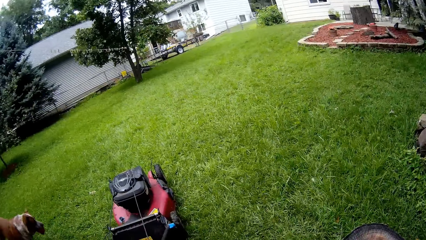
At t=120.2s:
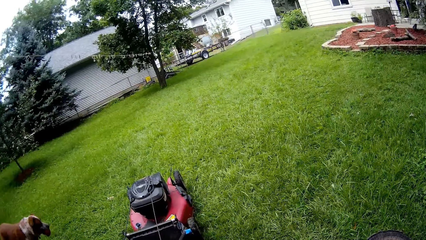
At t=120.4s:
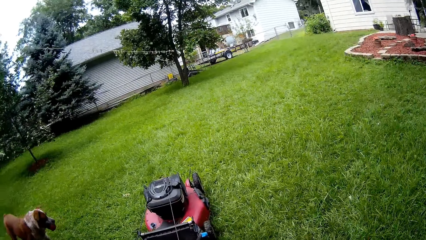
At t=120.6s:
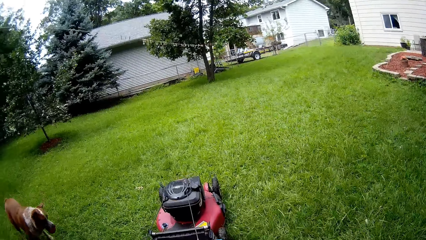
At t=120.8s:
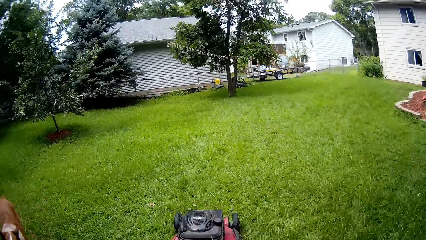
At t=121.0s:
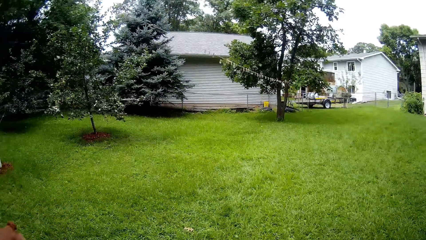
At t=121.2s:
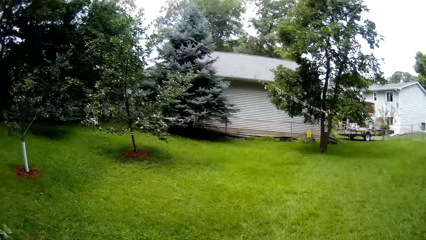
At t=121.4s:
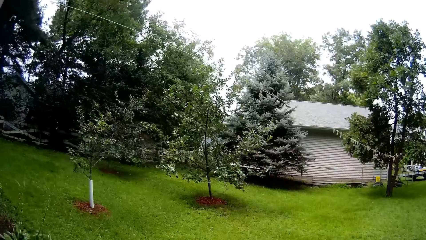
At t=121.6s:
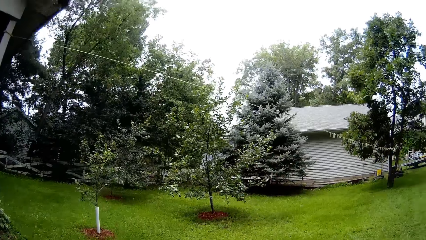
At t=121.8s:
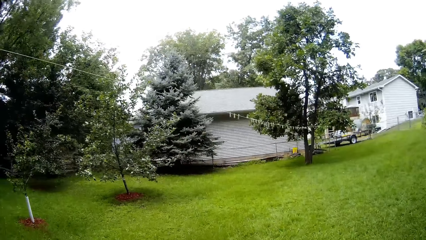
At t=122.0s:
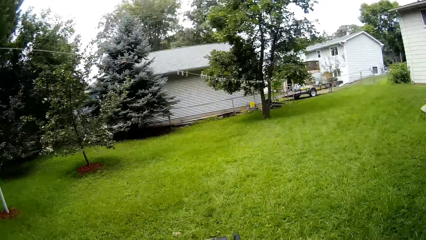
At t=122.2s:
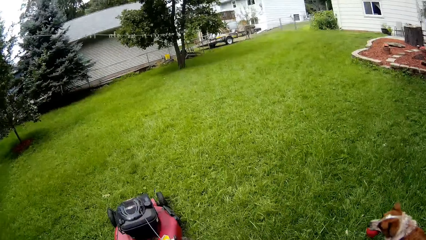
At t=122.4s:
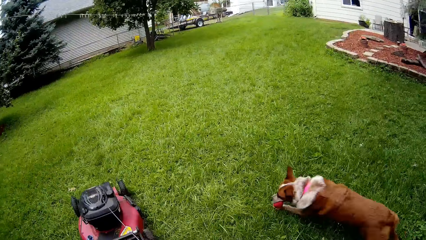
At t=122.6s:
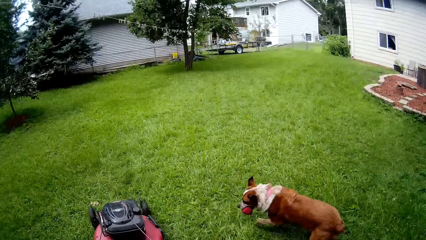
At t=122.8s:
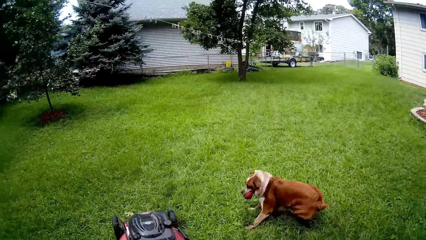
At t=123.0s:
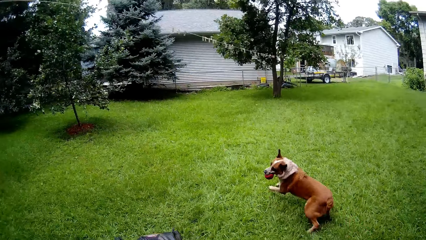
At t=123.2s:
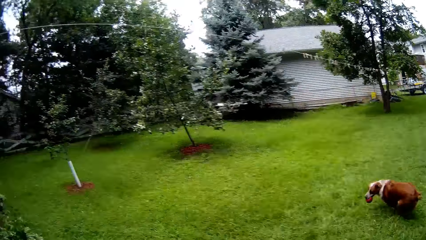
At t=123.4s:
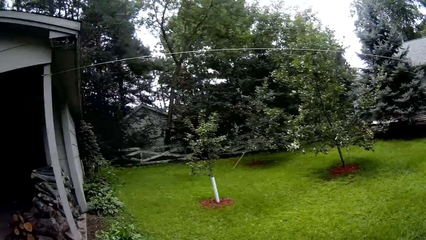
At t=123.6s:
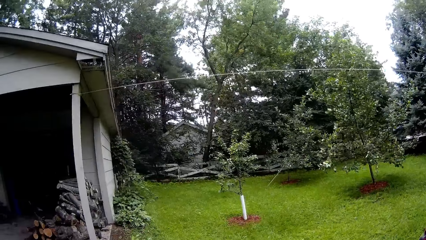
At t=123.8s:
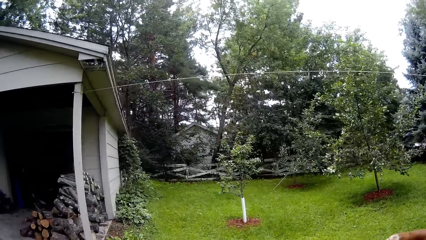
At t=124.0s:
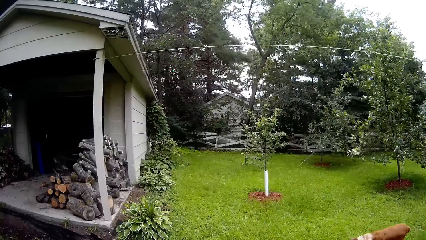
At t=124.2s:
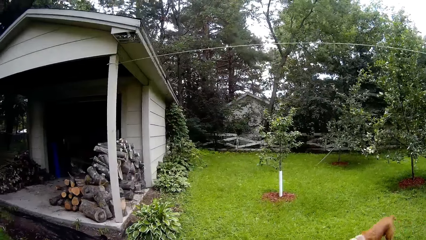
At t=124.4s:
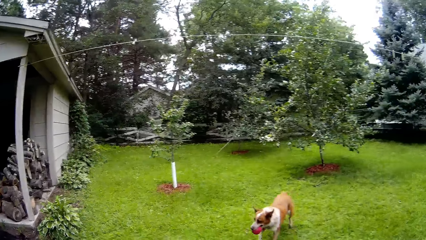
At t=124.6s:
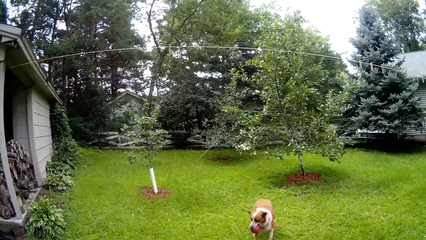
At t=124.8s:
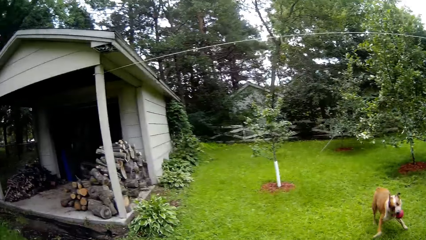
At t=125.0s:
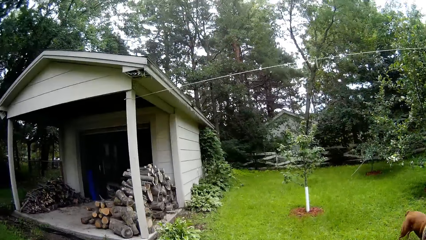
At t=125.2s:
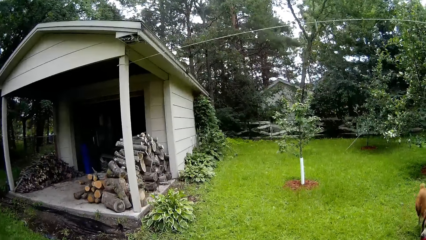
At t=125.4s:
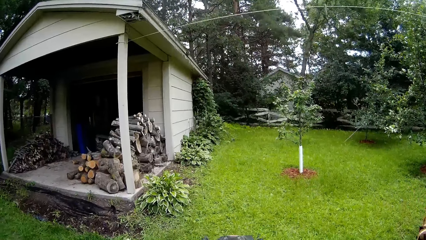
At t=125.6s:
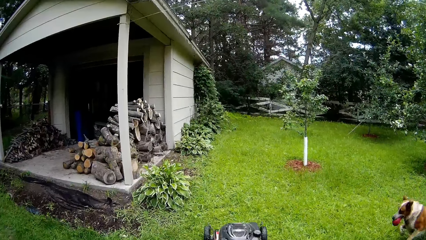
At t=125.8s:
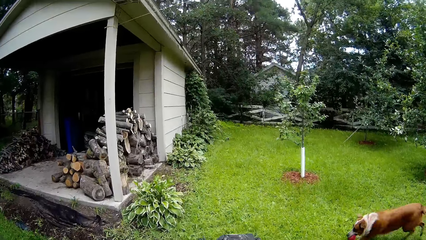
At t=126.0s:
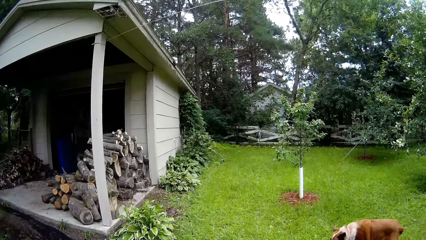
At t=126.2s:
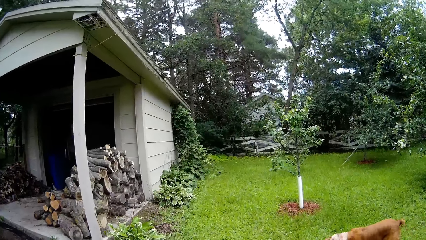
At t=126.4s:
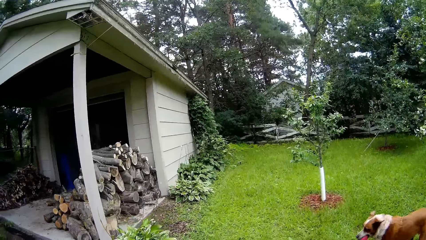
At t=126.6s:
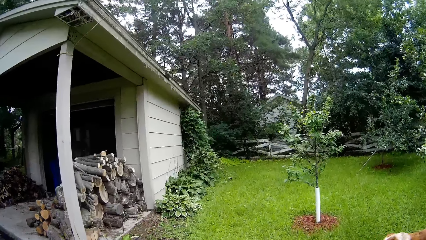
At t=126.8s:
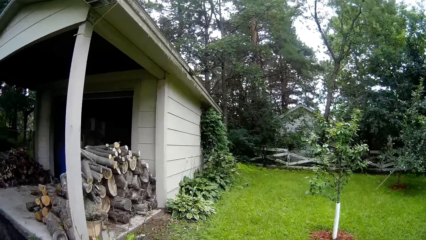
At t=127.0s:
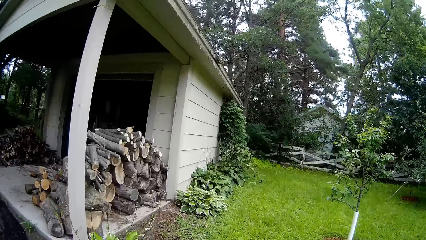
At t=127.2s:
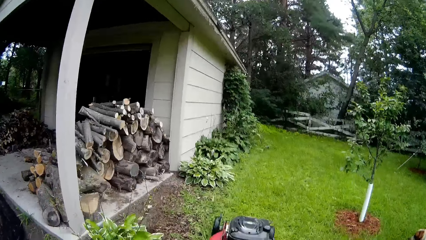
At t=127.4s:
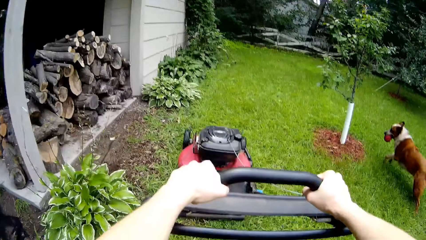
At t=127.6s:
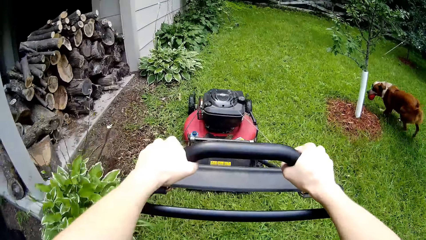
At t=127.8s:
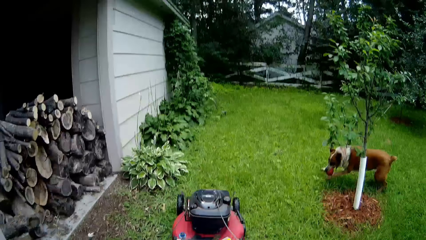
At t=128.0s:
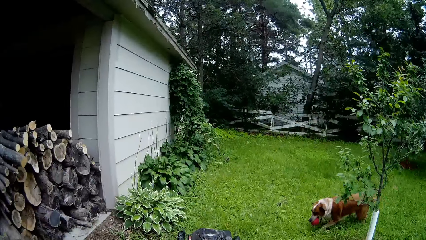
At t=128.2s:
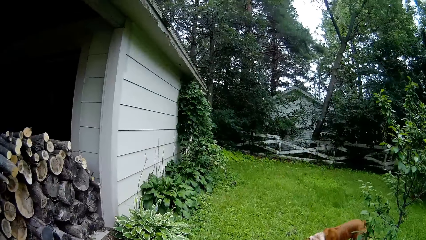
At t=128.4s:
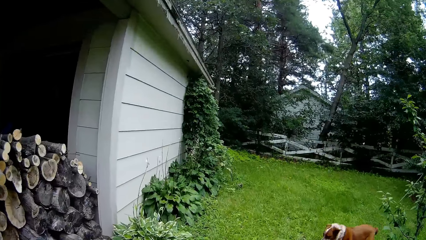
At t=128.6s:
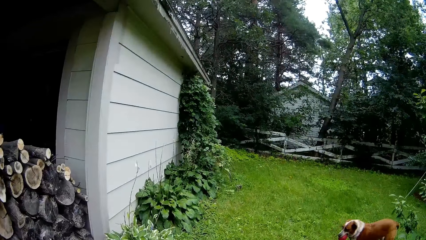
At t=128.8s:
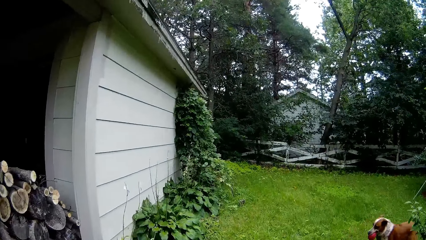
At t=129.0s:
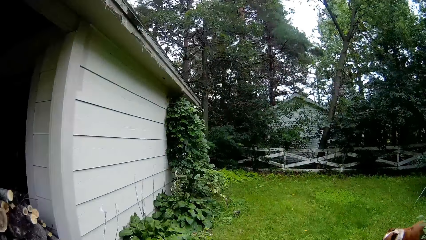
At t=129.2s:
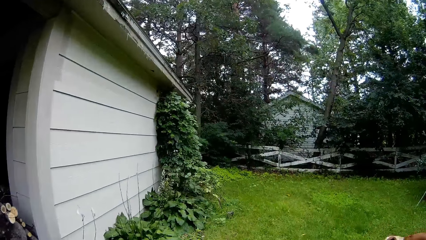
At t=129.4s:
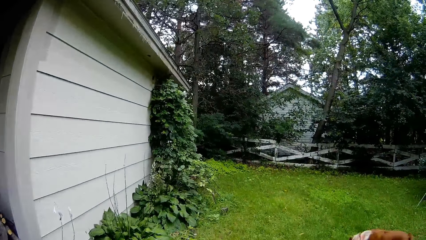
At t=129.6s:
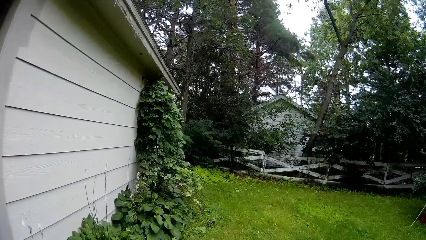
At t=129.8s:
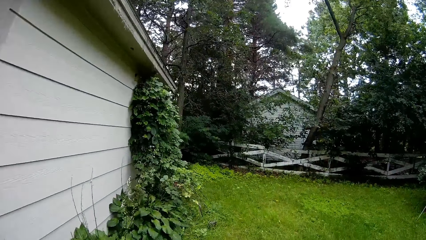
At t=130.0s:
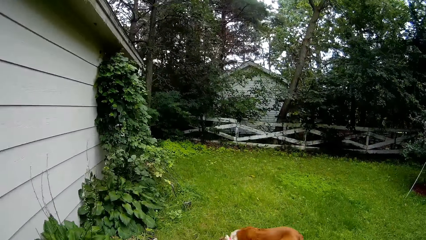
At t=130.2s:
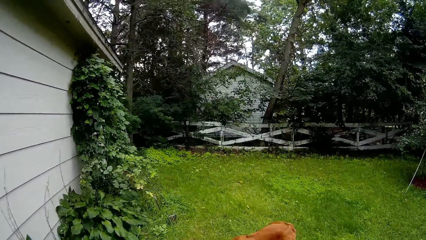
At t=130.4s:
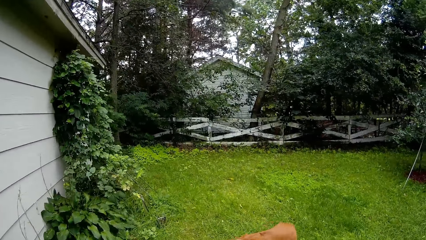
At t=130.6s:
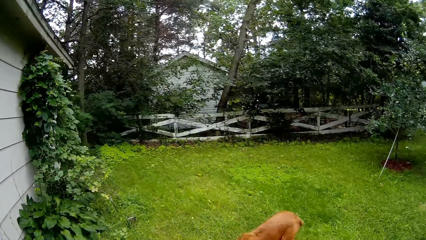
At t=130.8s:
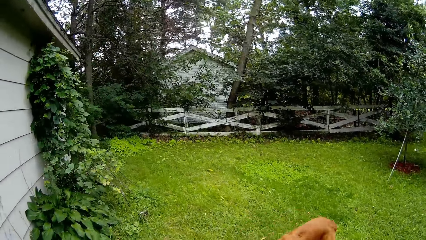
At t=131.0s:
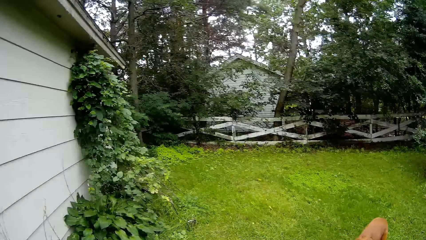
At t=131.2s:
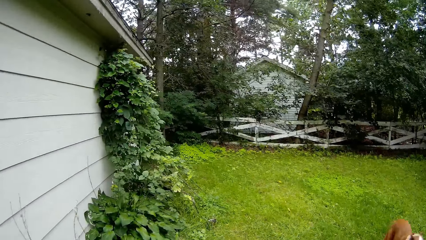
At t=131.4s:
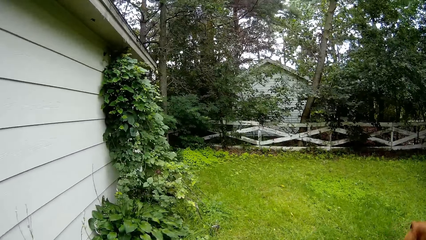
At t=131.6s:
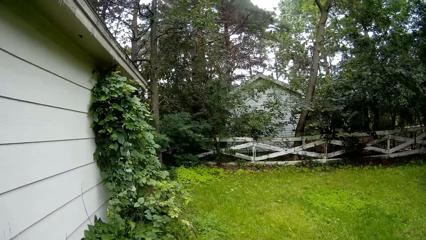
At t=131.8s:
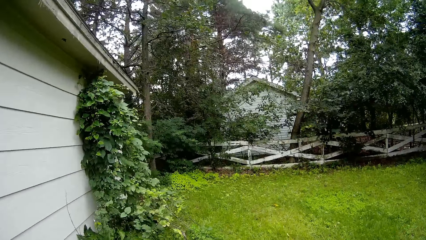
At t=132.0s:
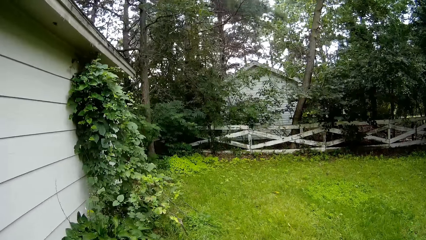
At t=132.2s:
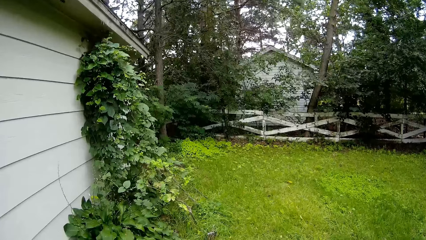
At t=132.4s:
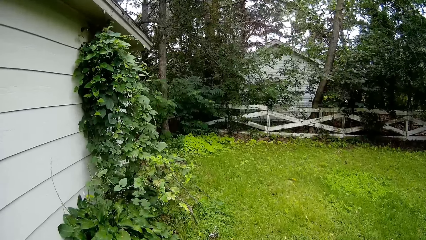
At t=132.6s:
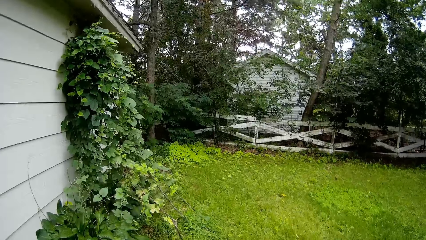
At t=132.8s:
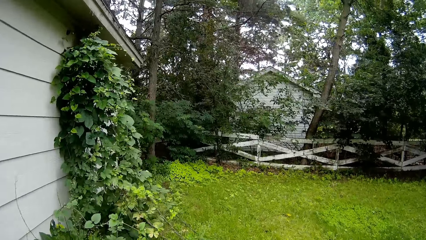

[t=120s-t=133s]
The camera wearer powers on the mower finally. They move the lawn mower on a lawn. They mow the lawn with the lawn mower using both hands.

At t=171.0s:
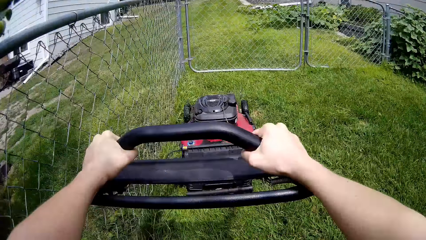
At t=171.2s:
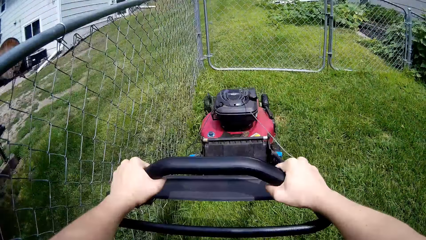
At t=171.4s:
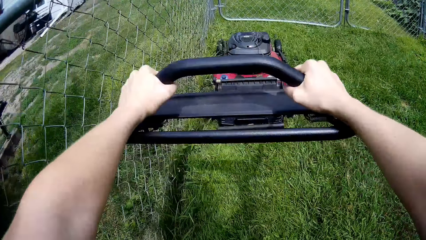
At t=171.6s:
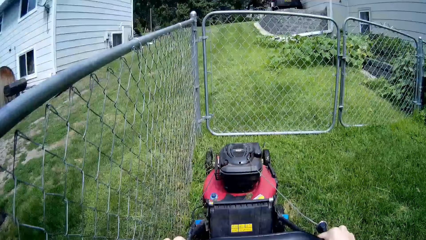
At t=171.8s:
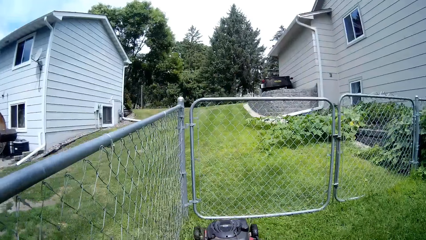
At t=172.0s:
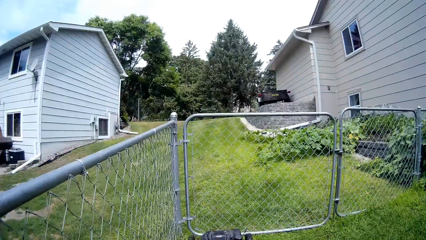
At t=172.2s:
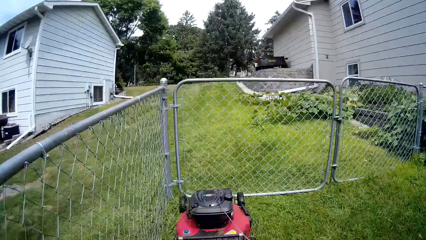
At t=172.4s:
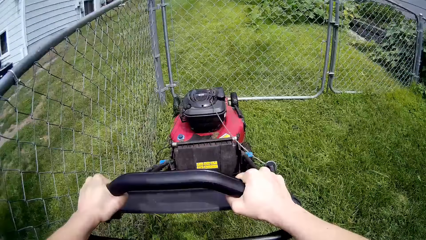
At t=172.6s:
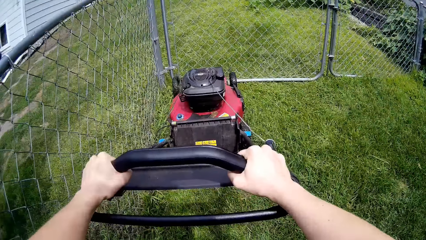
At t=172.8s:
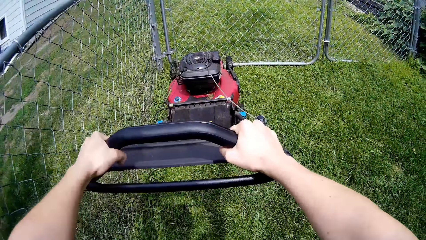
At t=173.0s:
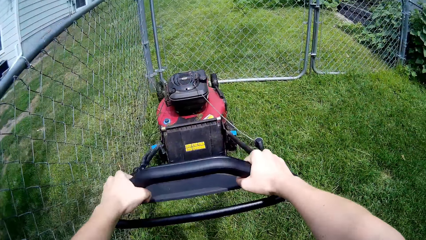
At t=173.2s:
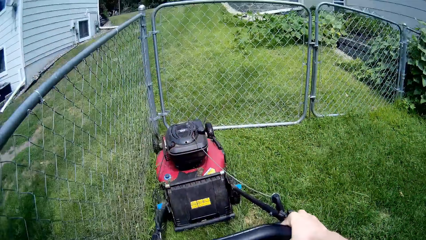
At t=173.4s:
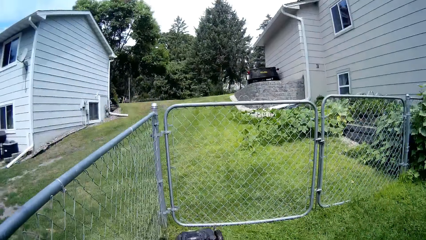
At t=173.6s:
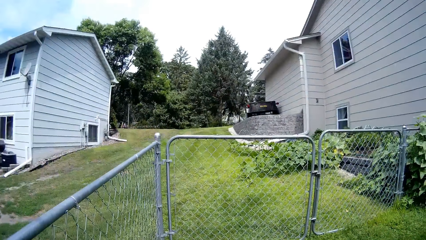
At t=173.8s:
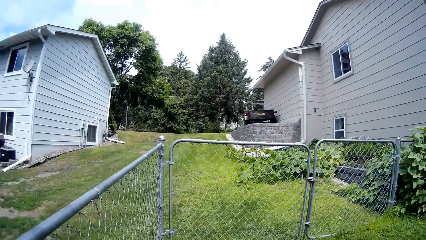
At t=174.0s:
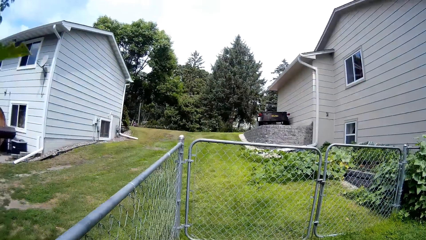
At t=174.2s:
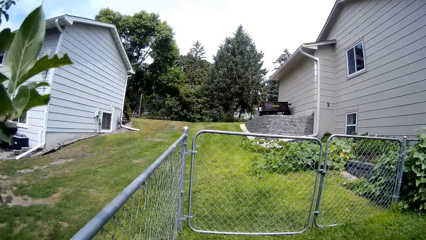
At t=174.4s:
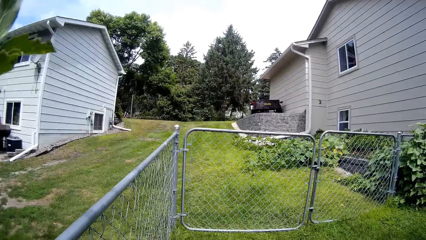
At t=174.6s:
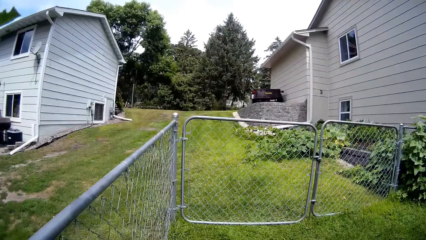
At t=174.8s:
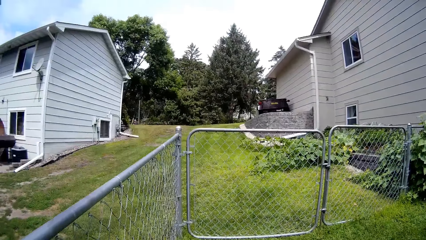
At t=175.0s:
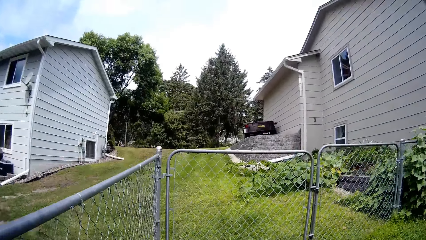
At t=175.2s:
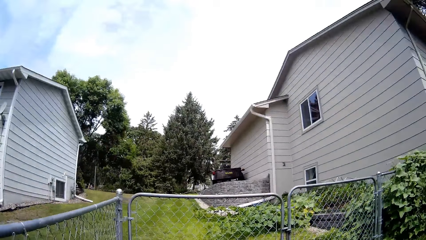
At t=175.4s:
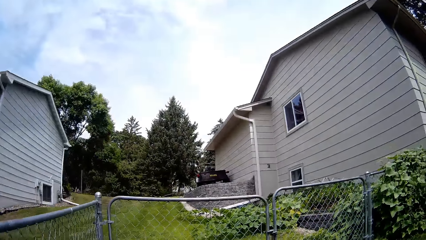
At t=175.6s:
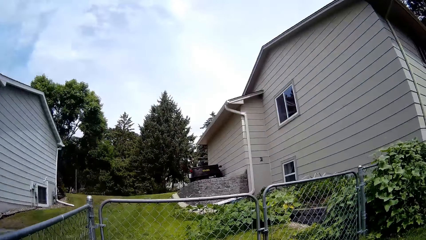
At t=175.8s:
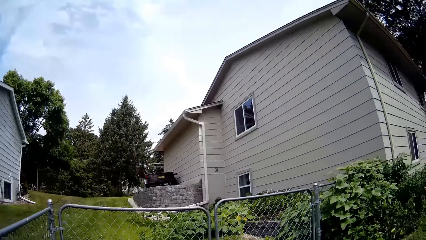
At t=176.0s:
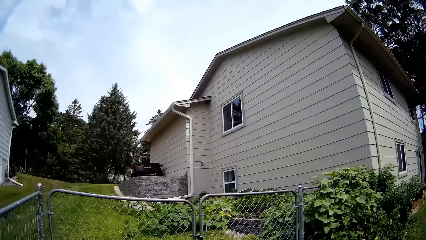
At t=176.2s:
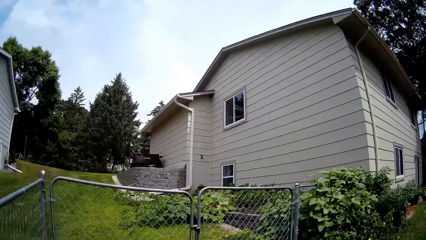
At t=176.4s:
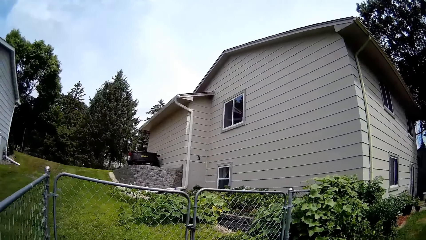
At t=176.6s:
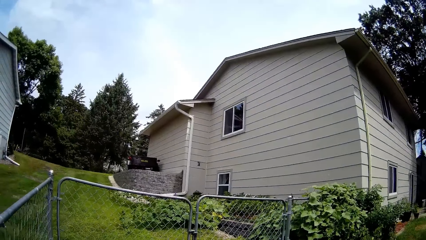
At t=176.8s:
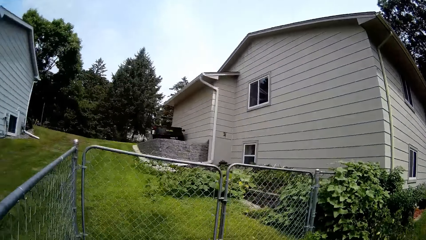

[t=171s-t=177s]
The camera wearer mows the lawn with the lawn mower using both hands.
